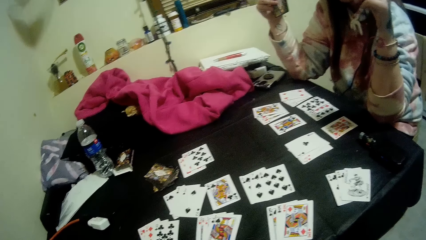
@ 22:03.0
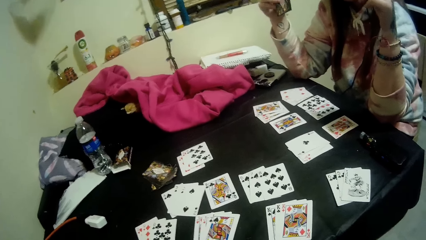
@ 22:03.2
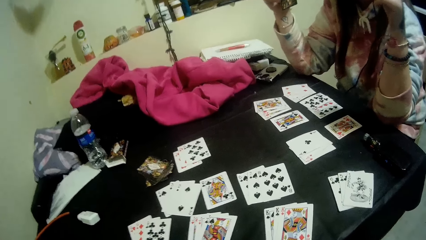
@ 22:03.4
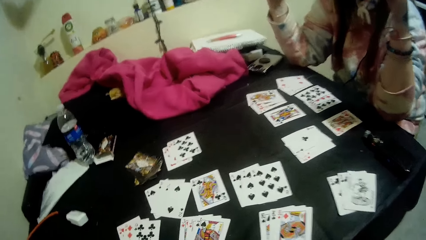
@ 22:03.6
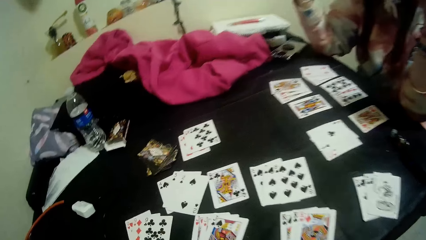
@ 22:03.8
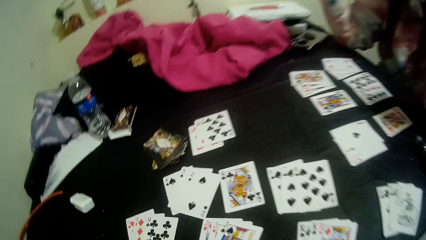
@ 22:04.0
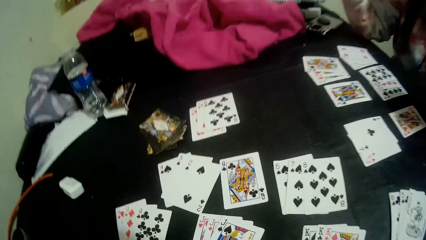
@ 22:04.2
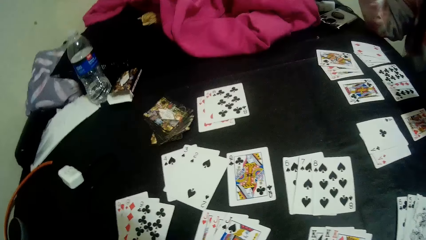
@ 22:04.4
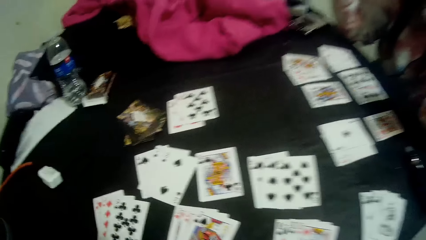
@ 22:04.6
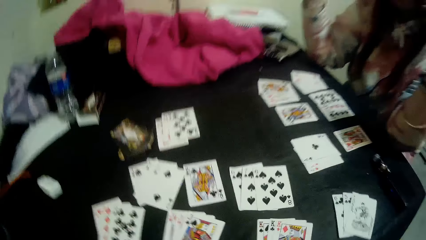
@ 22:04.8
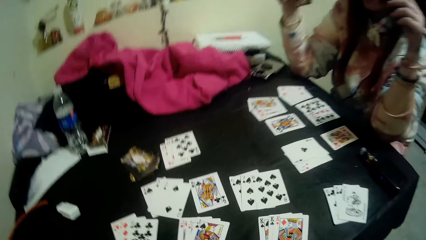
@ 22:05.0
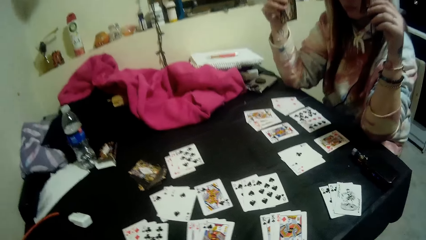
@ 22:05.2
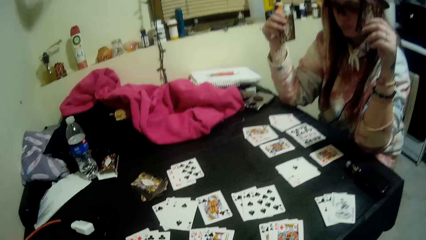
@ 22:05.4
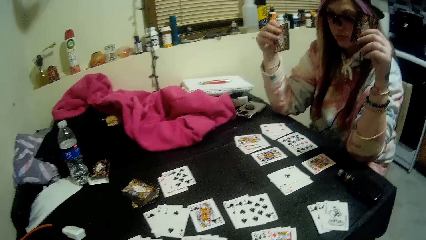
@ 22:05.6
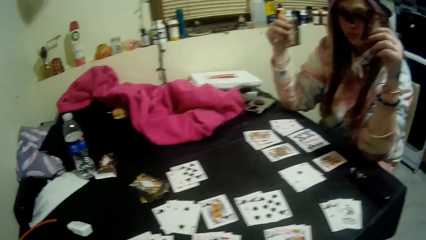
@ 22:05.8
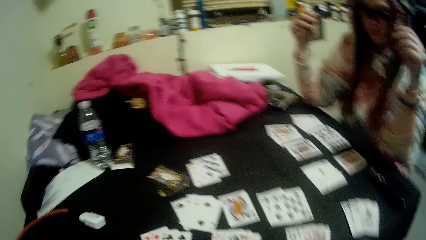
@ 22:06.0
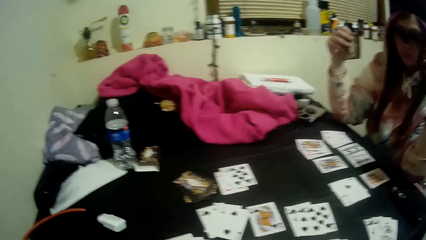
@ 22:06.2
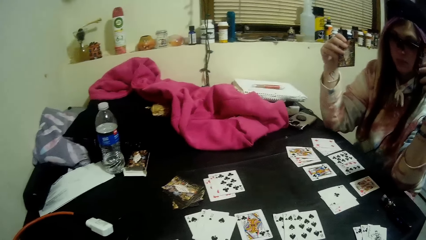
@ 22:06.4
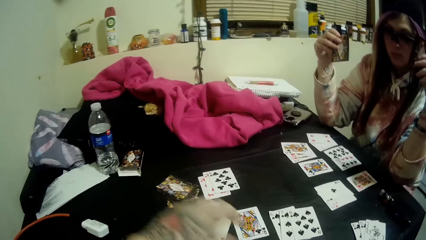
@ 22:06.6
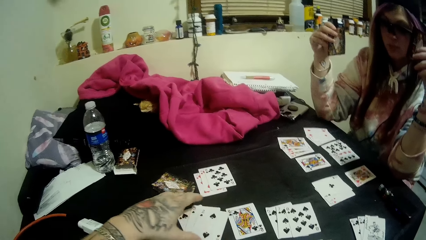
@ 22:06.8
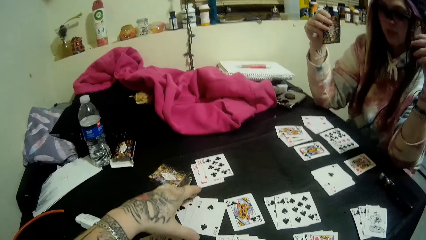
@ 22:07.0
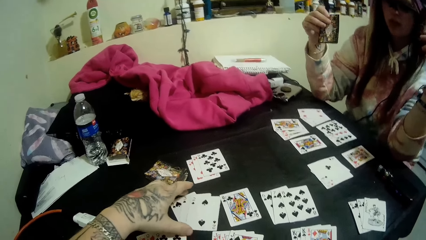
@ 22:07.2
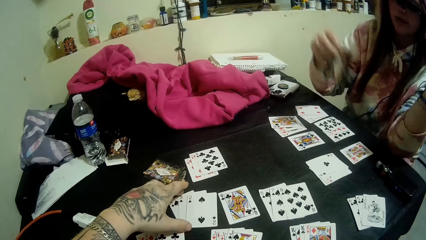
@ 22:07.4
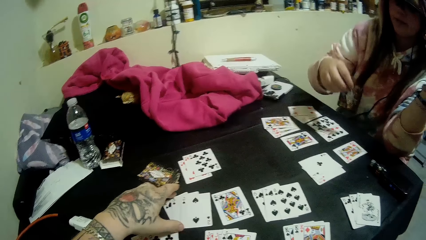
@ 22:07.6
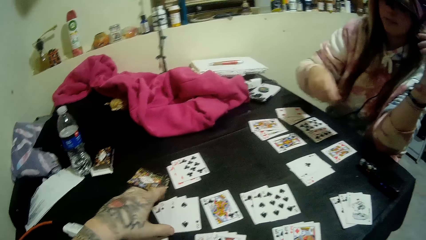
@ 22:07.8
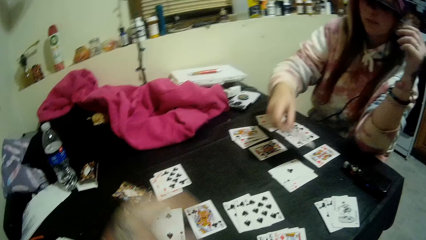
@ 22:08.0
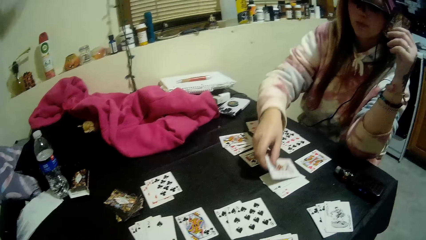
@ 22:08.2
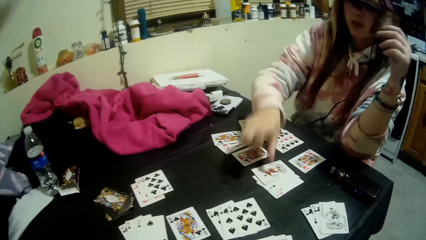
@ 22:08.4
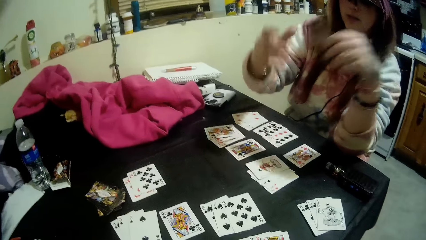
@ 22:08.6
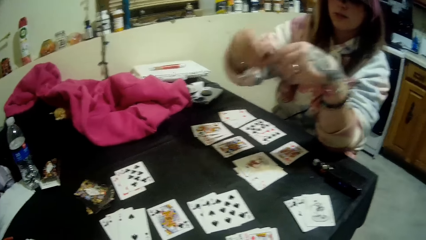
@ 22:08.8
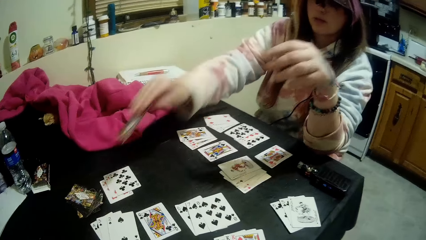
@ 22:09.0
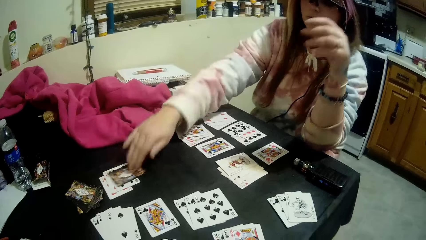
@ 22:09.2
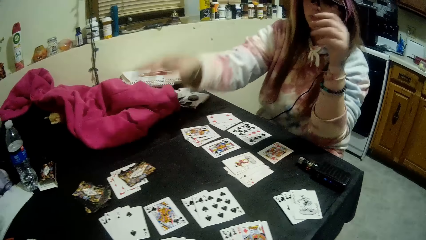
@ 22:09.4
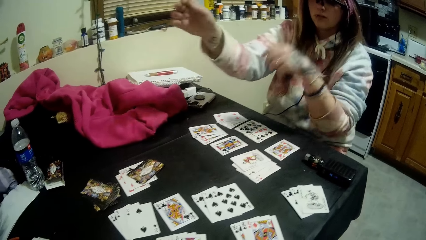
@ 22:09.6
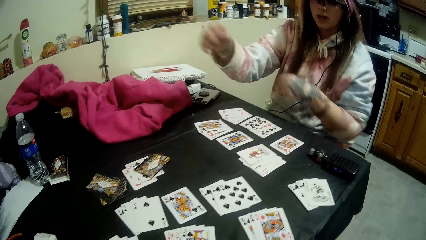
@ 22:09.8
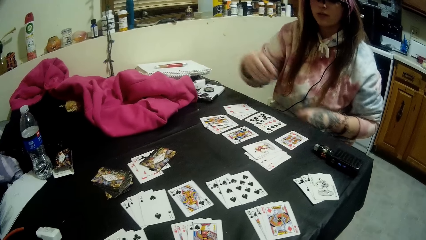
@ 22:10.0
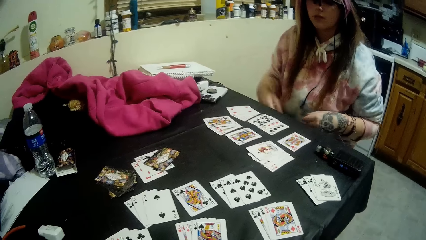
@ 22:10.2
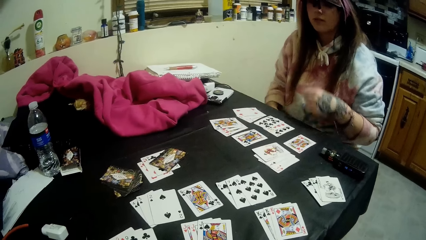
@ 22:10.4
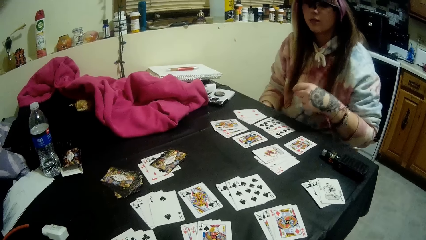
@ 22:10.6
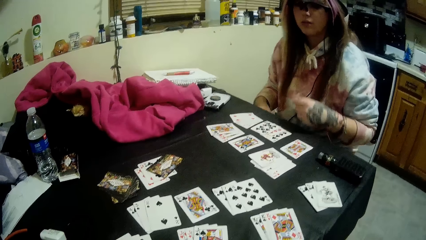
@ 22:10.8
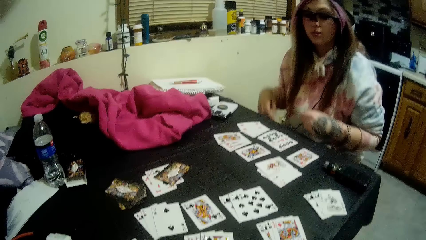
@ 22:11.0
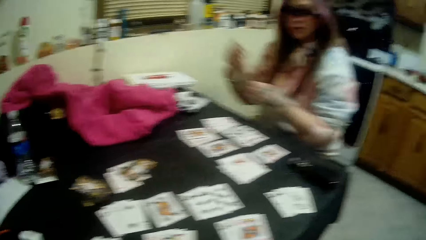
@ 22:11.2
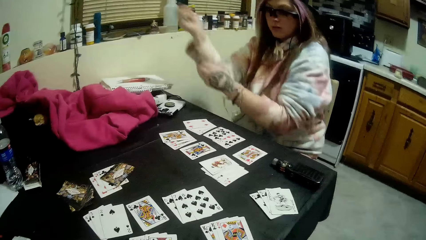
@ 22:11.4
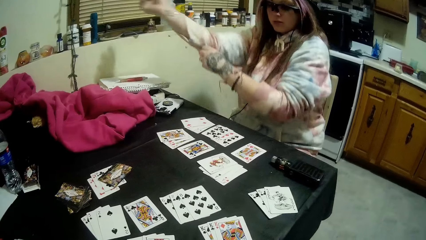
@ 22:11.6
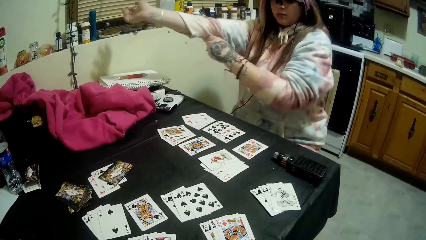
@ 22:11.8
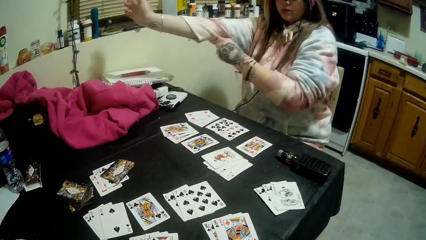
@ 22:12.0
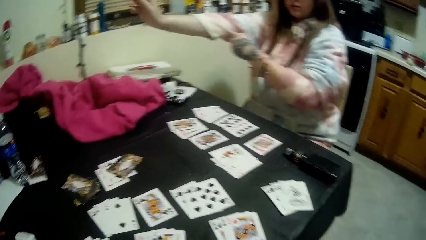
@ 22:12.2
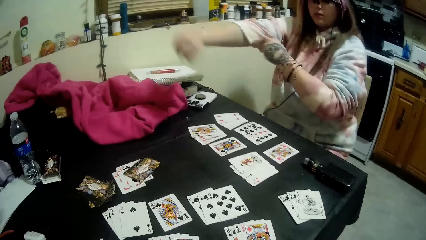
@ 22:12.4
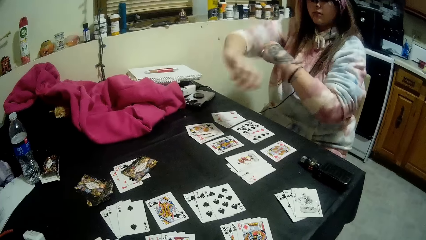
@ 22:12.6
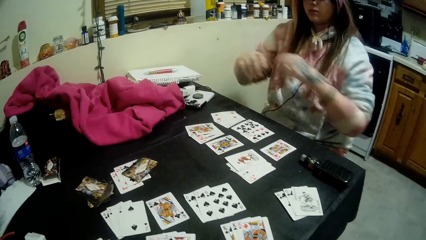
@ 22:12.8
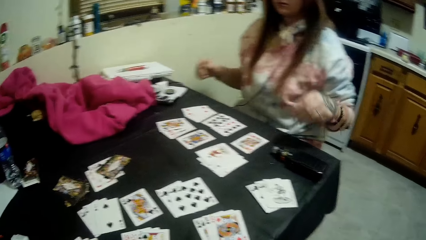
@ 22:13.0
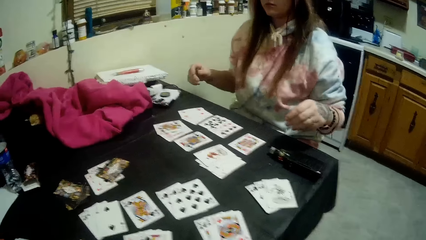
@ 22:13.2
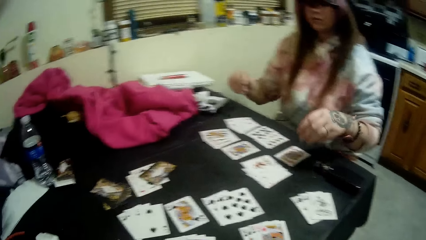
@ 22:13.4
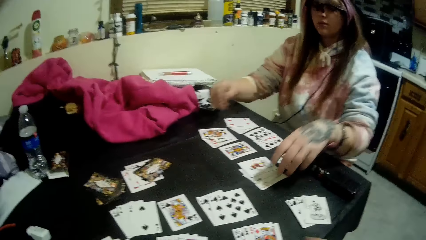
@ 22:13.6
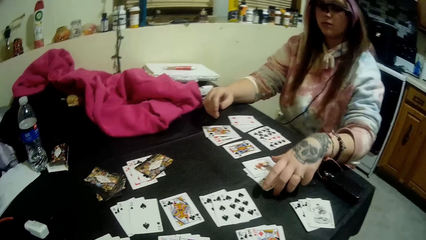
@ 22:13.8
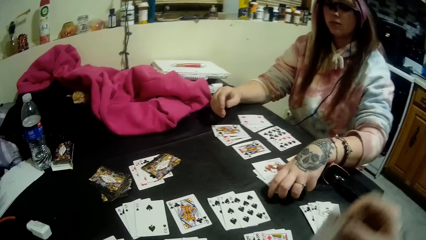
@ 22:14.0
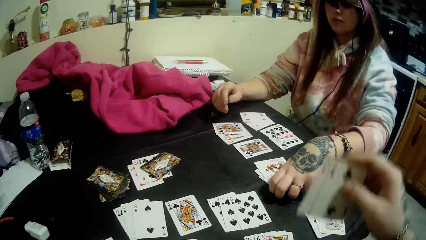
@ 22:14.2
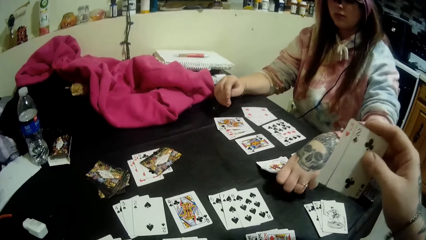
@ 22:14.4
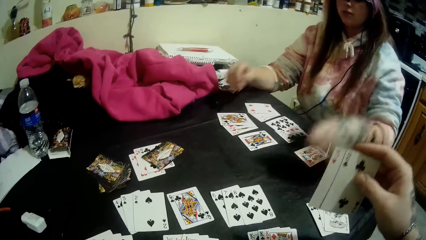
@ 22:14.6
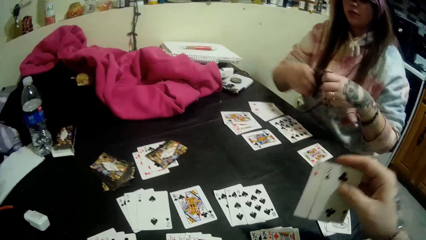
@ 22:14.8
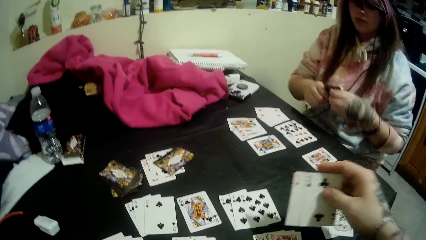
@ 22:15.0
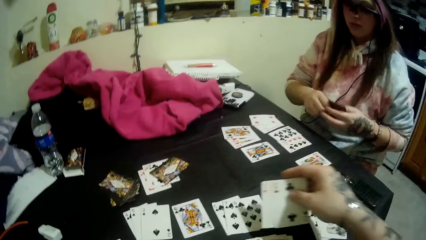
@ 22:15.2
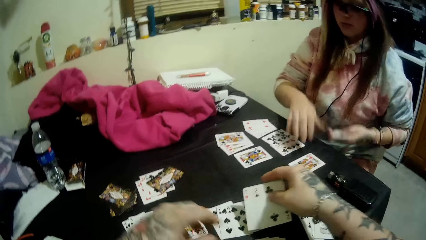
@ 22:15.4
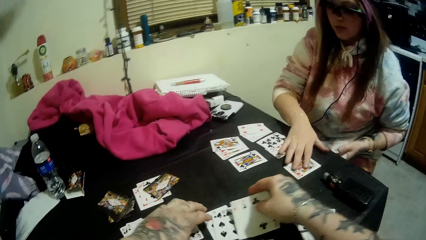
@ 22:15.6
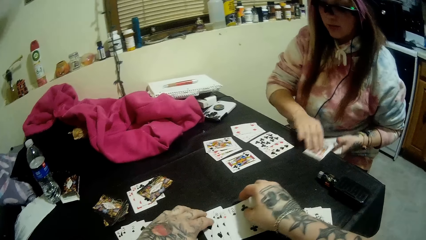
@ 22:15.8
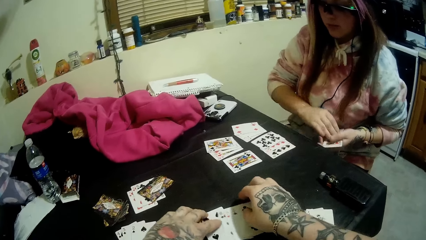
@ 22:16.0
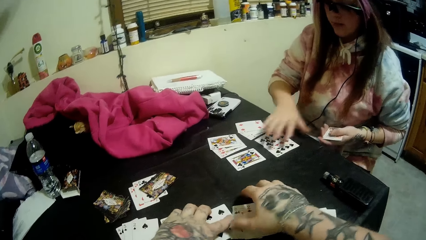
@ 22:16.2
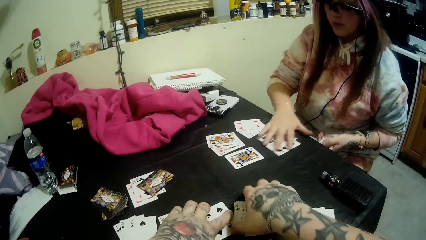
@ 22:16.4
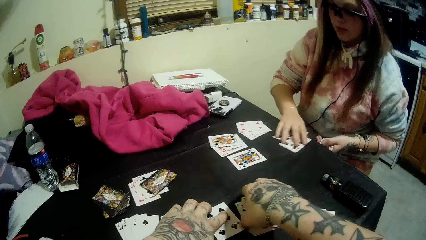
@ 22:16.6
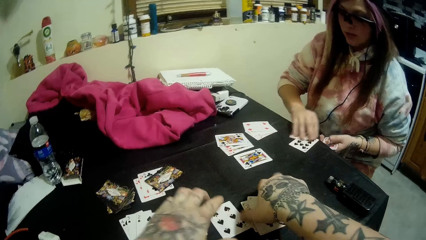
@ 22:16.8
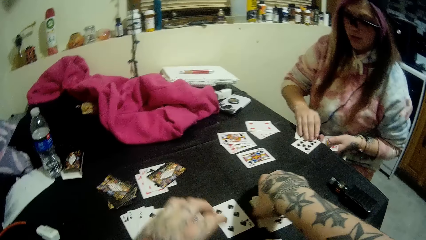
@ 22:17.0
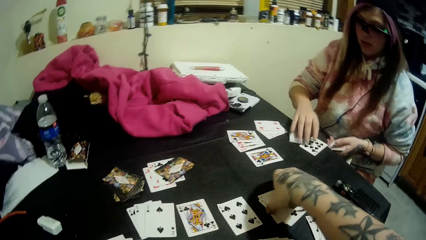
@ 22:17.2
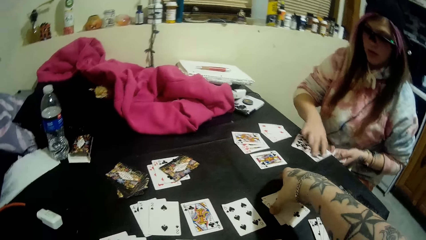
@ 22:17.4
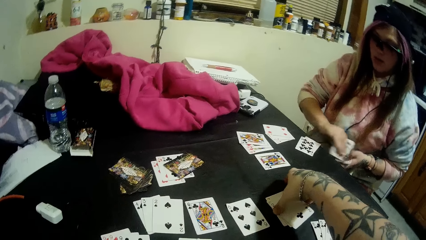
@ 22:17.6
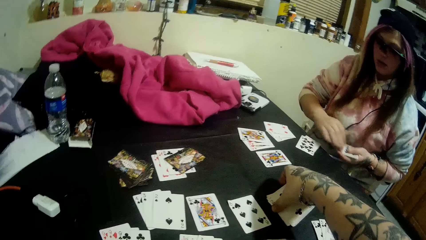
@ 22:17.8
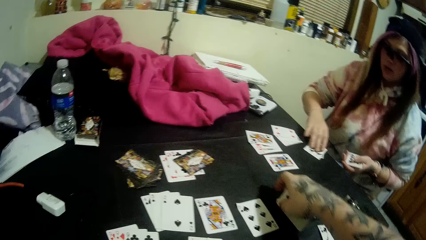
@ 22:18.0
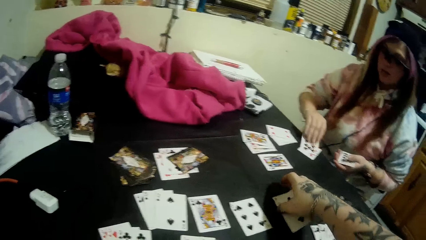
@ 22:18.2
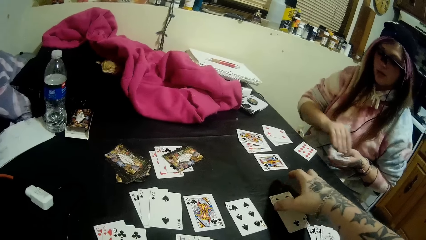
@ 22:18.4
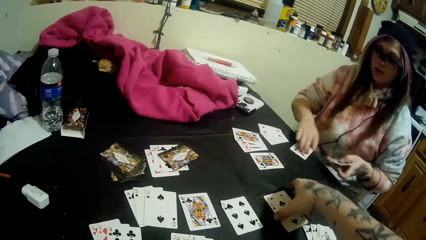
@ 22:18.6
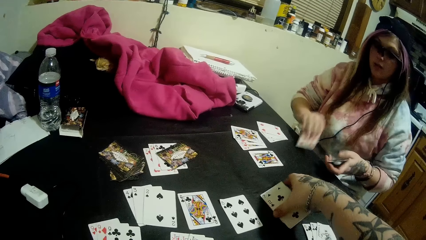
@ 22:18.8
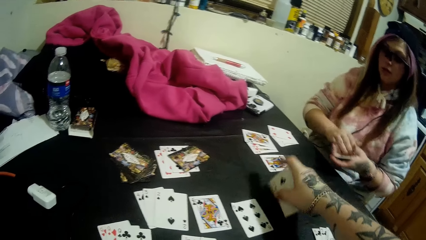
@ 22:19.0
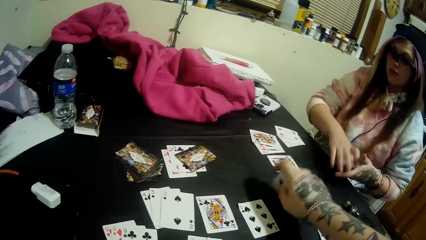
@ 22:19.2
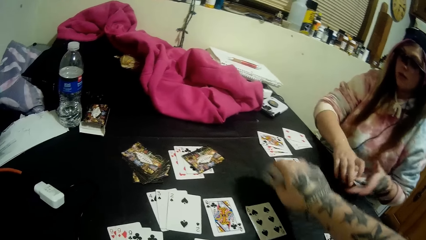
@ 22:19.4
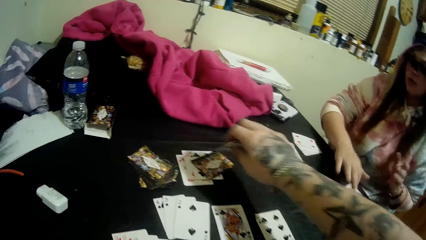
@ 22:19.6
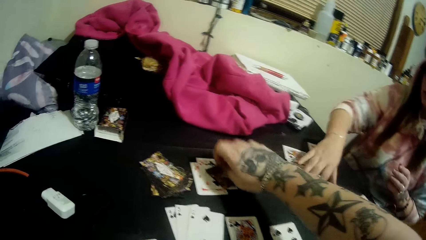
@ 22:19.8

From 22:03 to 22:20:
The camera wearer looks at the cards on the table. He adjusts the set of cards on the table with his left hand. The woman drops the card on a pair of cards on the table with her right hand. She drops a card on the pile of cards on the table with her right hand. She talks to the camera wearer. The camera wearer talks to the woman. The woman pulls the sweater. She rearranges the cards on the table with both hands. The camera wearer holds the cards. The woman picks up the cards. The camera wearer drops a pair of cards on a set of three cards on the table with his right hand. He adjusts the new set of cards with both hands.
